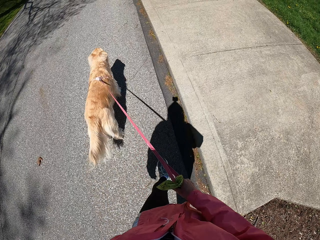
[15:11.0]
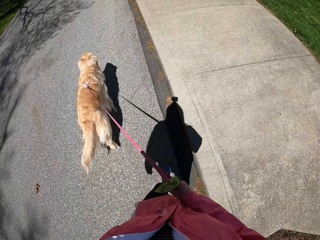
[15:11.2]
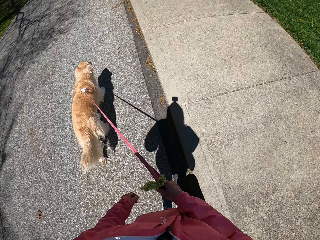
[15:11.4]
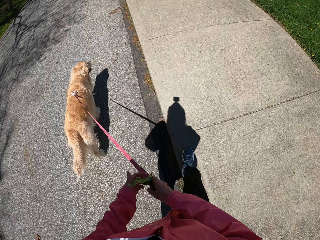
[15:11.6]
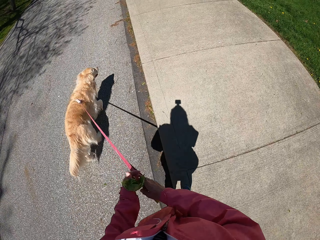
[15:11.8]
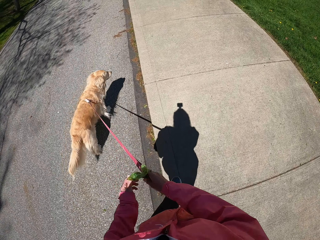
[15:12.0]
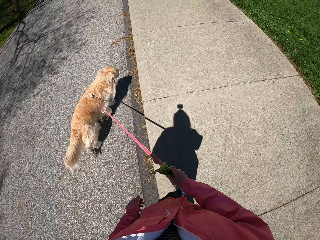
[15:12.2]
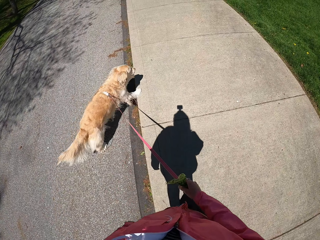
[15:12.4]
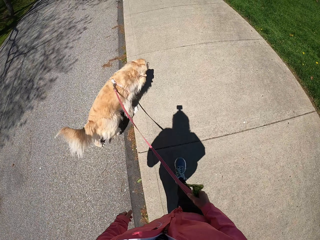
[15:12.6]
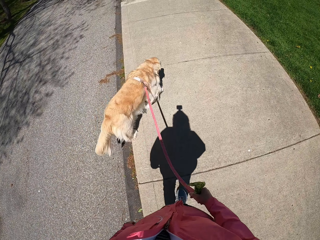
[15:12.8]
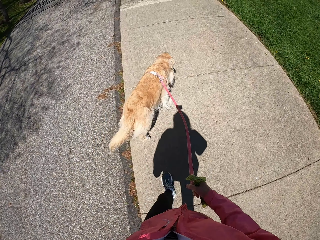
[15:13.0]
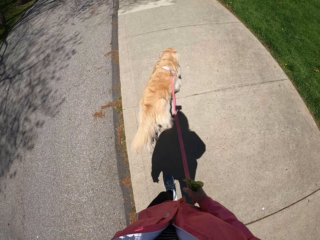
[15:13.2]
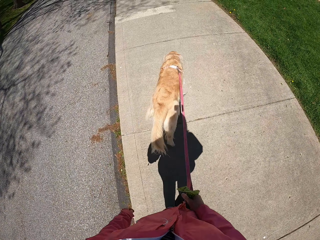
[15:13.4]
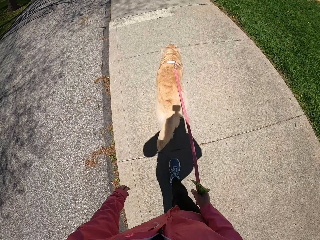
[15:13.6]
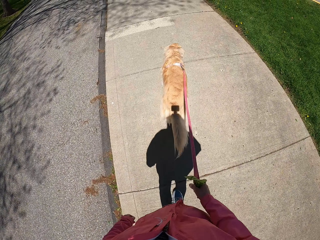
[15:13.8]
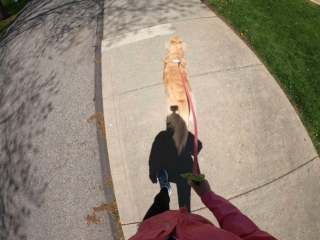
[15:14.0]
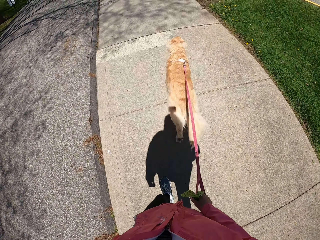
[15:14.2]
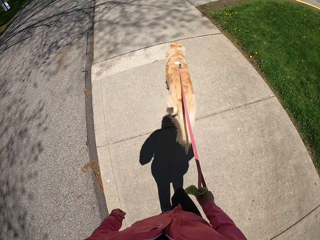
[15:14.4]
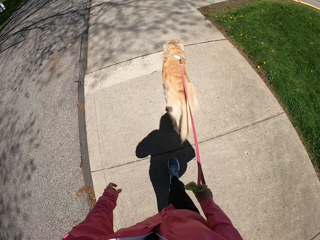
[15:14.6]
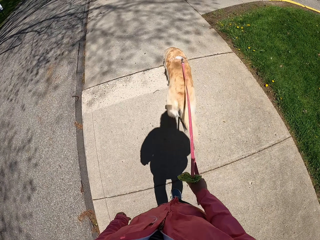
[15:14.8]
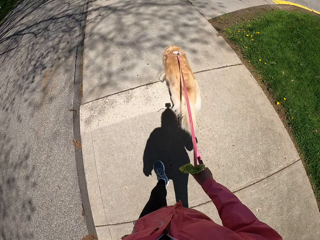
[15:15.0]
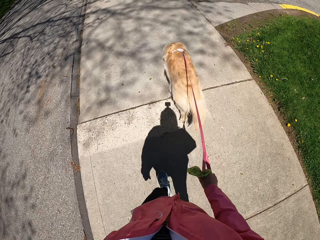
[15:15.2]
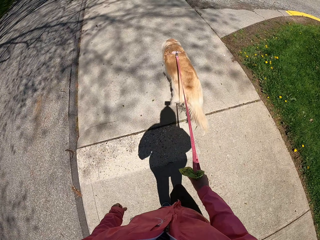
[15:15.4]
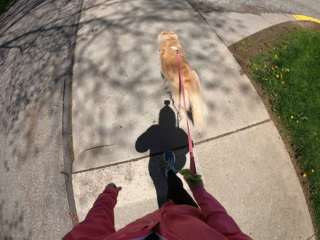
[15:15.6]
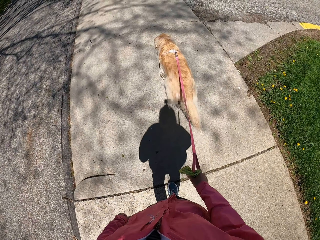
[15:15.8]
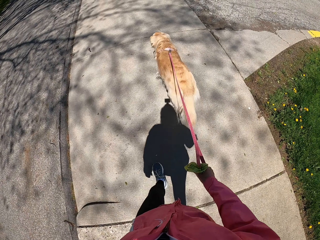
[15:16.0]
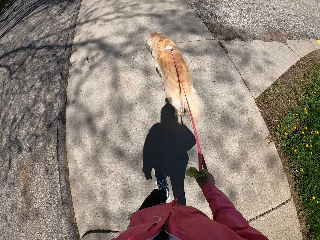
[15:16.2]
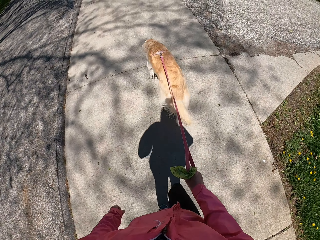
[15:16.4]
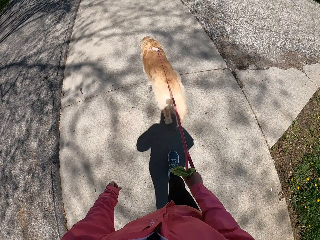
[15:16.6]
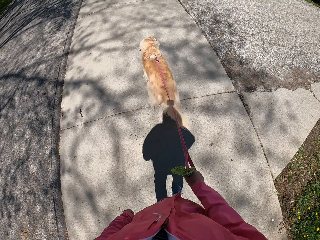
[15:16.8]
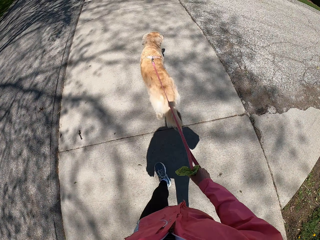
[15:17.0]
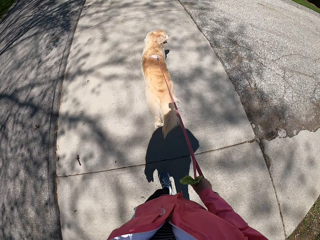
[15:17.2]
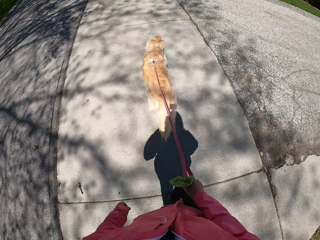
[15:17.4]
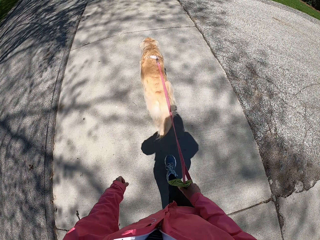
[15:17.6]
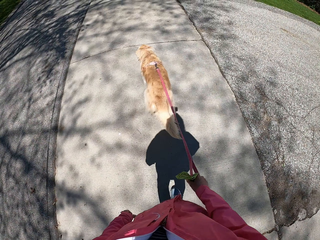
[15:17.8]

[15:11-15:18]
The camera wearer walks on the sidewalk.

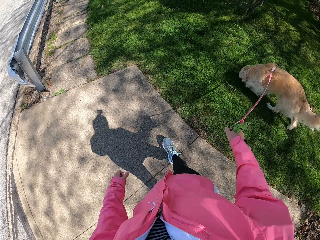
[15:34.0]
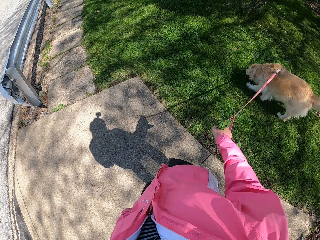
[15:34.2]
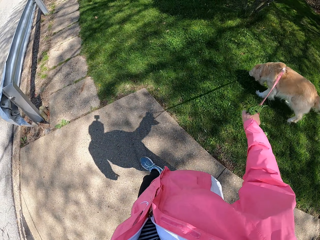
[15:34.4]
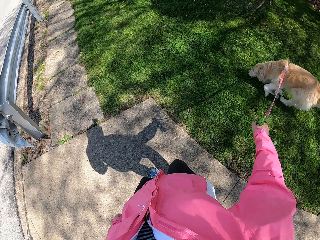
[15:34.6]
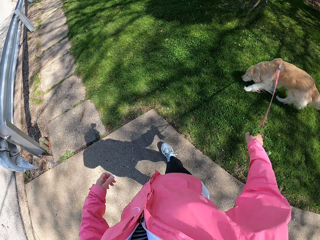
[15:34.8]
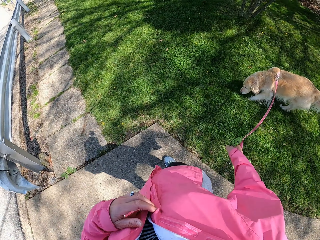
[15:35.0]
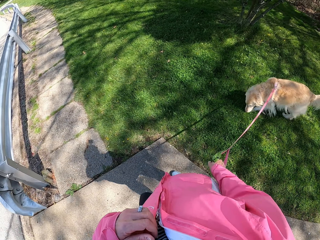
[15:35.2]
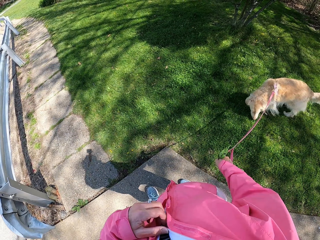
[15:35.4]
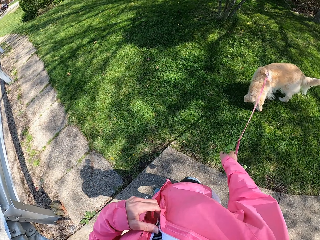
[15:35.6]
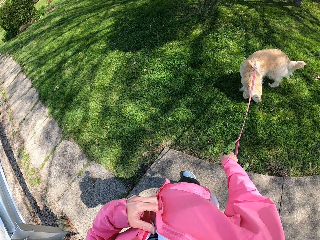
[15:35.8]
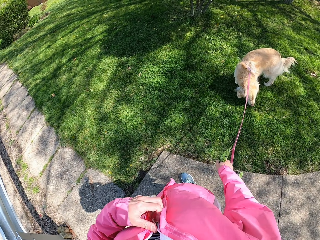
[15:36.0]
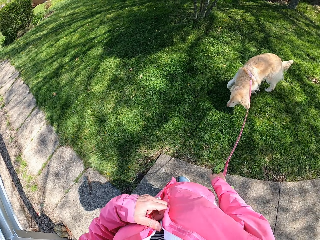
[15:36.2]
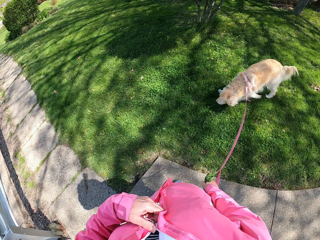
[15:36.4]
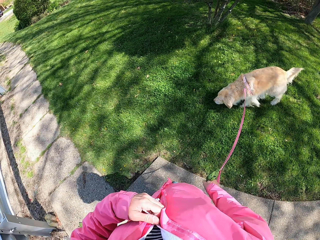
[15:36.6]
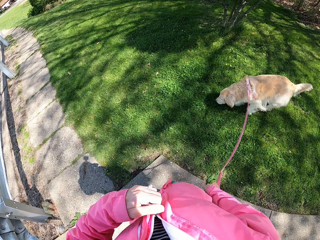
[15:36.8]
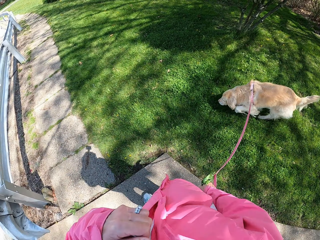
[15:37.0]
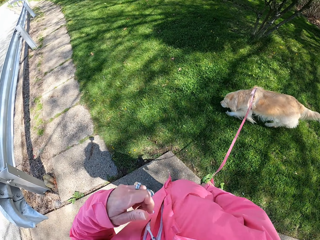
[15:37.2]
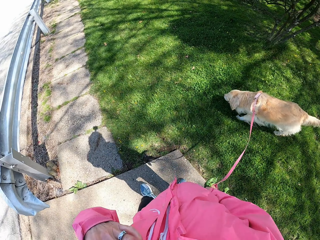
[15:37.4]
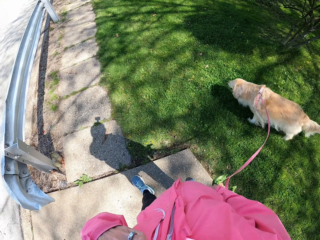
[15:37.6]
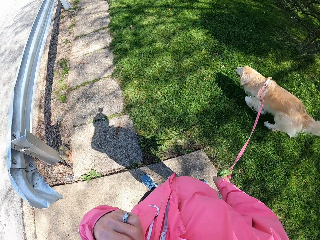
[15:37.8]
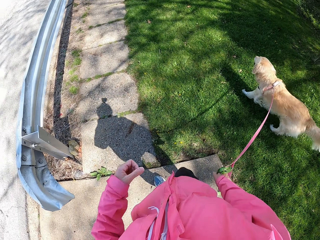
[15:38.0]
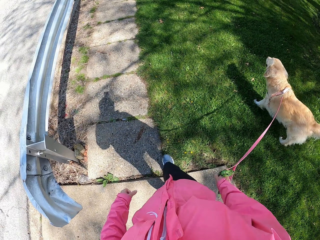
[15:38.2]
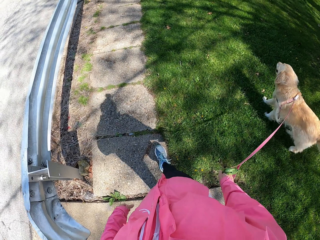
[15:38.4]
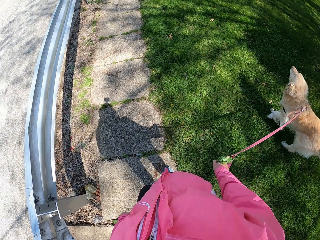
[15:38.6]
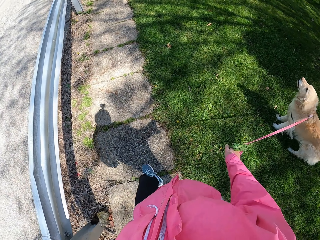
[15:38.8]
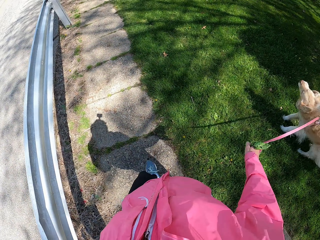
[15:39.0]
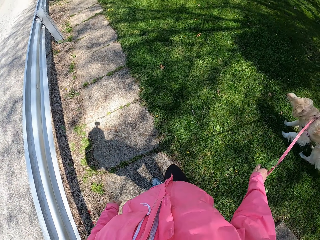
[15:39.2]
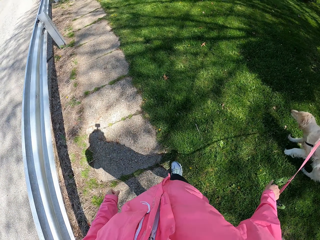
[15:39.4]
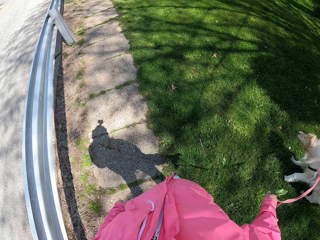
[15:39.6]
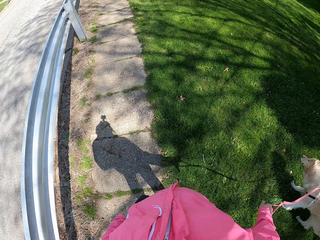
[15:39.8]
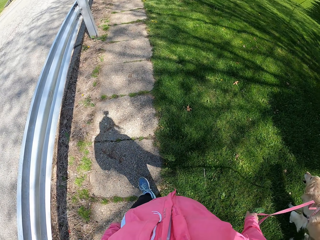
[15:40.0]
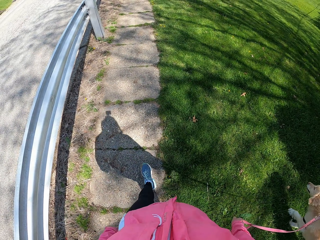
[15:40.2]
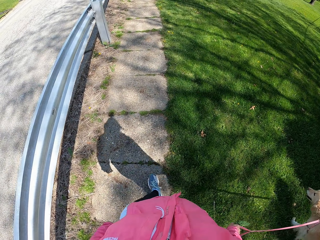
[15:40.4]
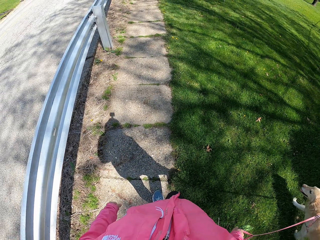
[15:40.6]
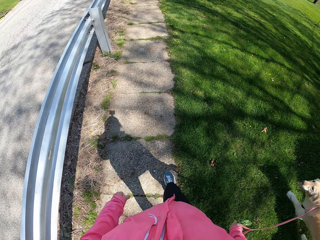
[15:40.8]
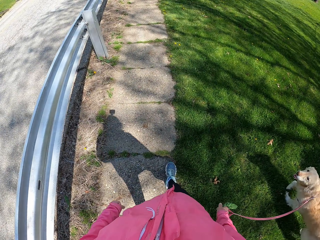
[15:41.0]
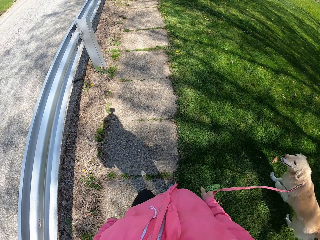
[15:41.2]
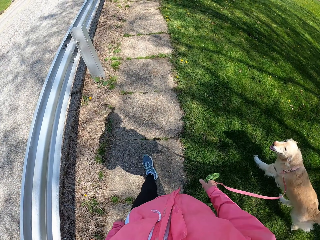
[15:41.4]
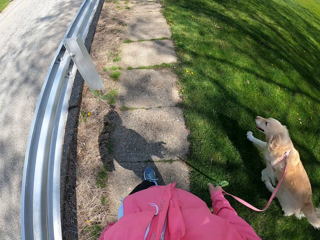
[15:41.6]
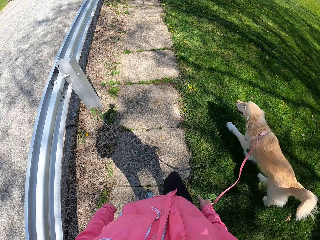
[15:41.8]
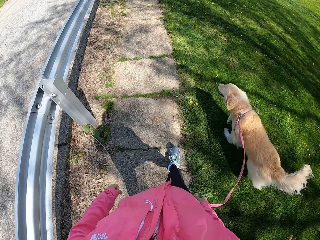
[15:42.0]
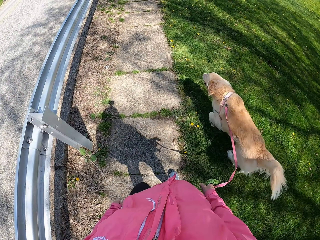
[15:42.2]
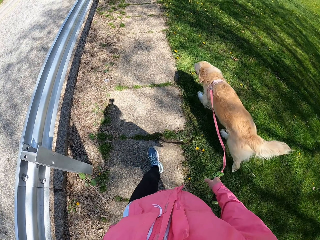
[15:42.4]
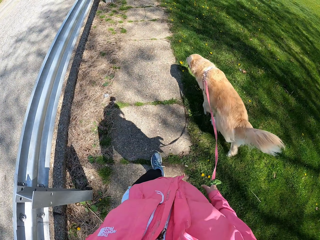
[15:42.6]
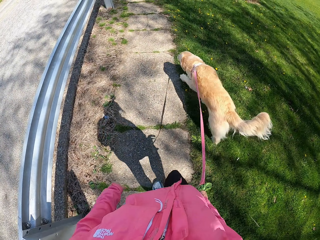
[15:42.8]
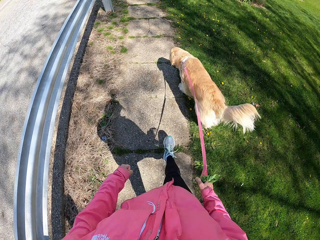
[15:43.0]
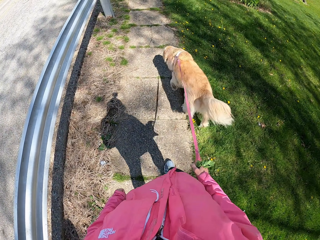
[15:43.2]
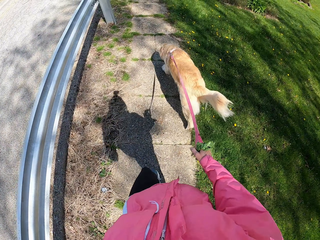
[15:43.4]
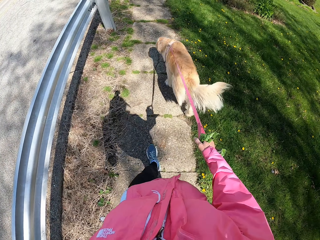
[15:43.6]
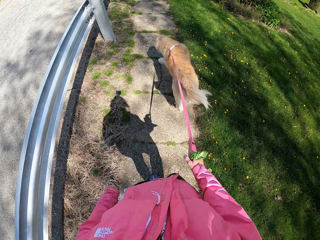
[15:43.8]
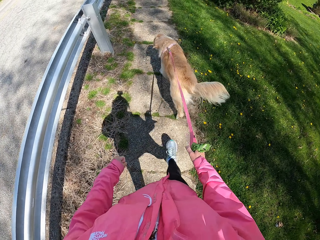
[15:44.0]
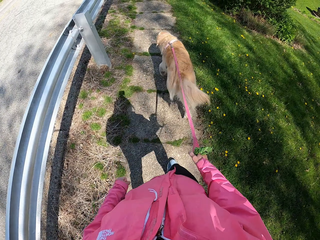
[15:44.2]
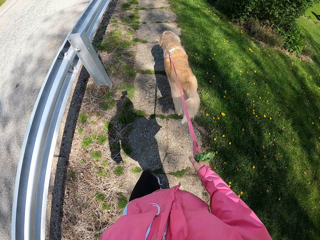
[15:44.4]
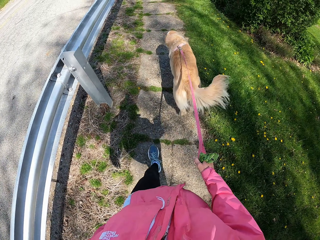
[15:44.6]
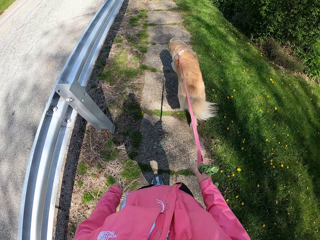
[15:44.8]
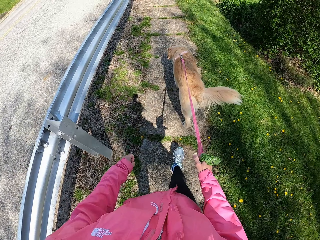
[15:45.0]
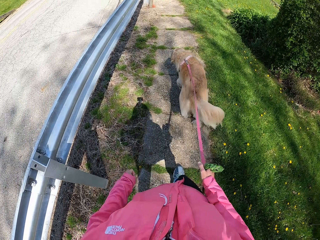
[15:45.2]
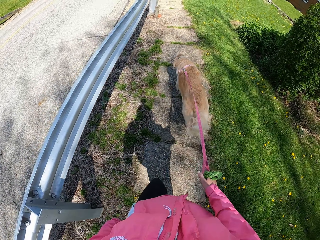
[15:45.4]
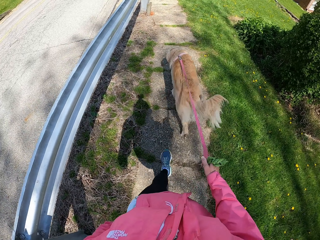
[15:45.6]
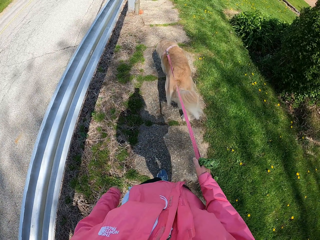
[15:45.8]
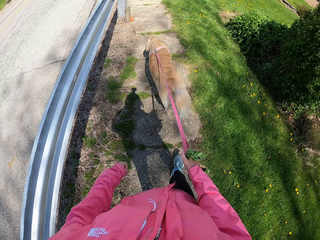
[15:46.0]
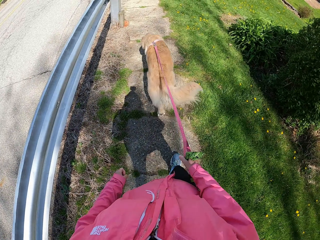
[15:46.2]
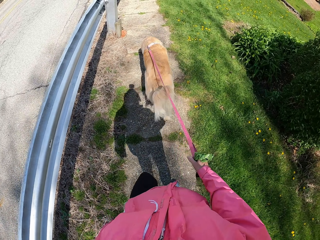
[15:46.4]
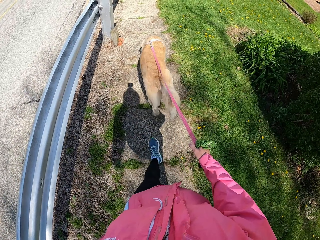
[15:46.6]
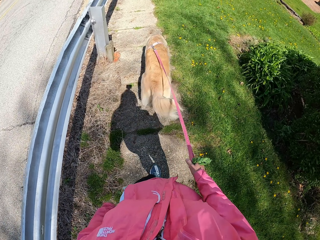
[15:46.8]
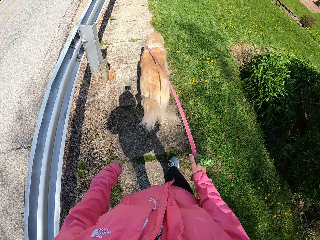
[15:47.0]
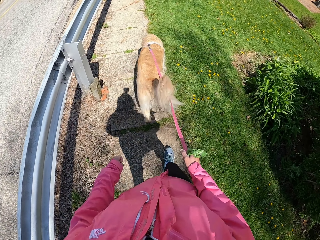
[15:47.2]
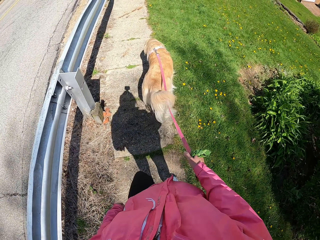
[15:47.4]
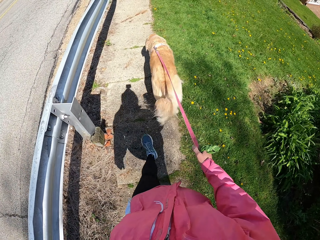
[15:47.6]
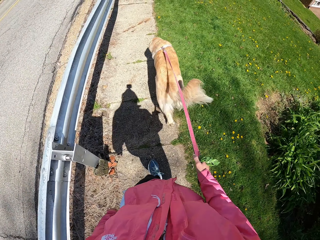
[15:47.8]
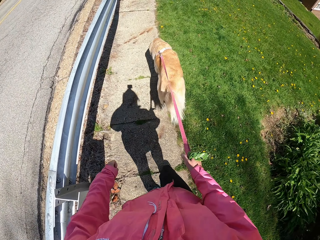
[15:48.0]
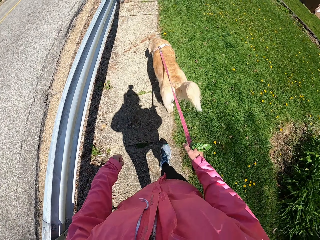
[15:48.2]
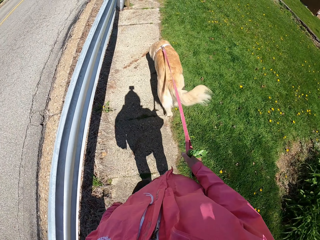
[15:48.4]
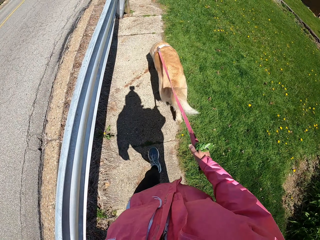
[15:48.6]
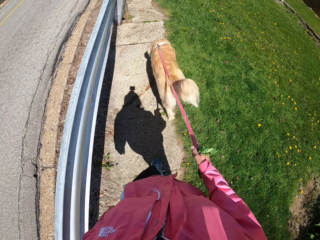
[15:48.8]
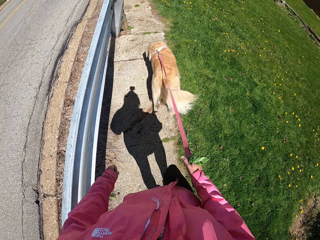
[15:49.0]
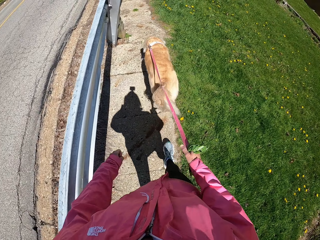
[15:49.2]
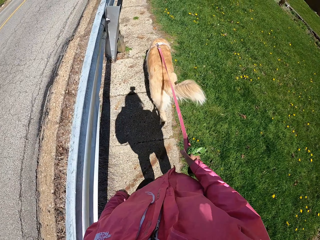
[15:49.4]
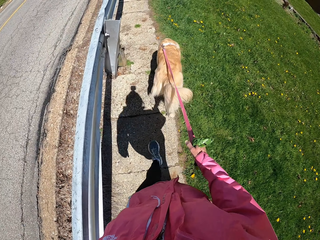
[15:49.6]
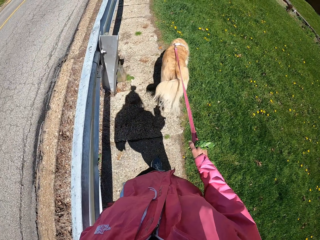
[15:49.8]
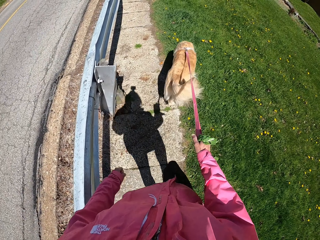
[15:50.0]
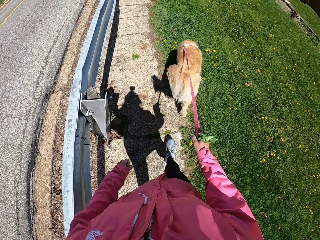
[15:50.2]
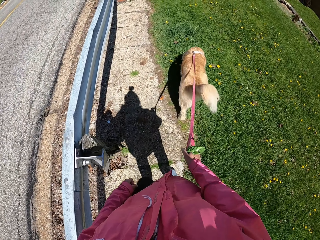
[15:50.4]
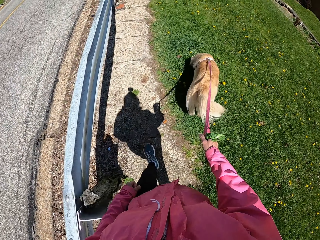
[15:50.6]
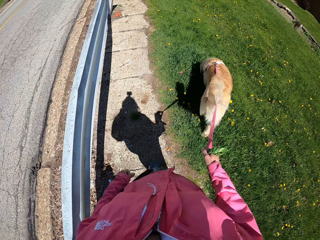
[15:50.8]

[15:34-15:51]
The camera wearer stands with the dog. He stops. He zips his coat. He walks and pulls the dog on their way.
